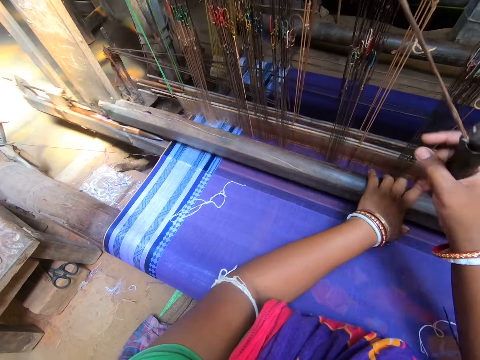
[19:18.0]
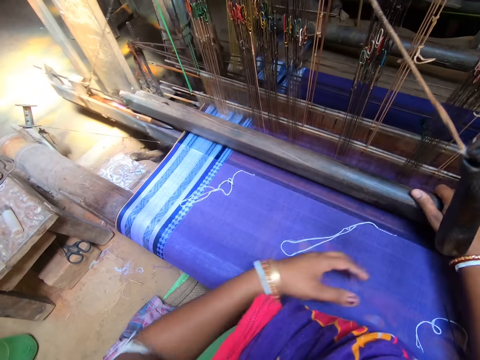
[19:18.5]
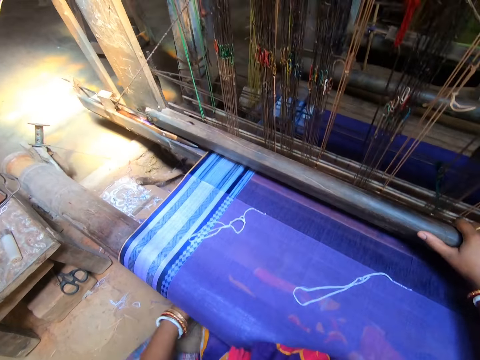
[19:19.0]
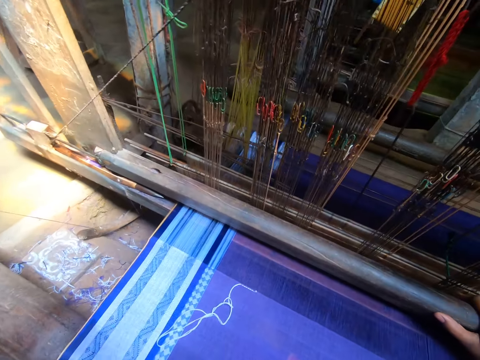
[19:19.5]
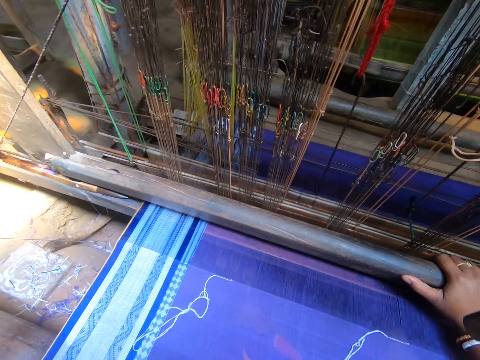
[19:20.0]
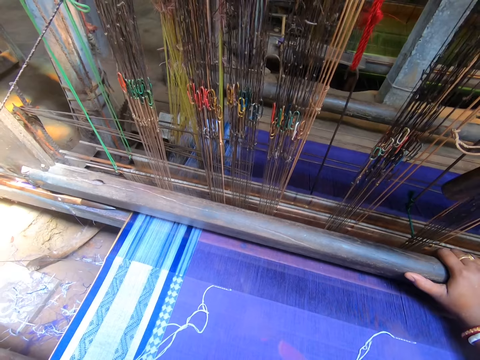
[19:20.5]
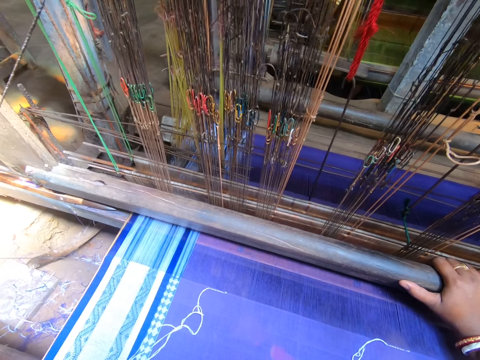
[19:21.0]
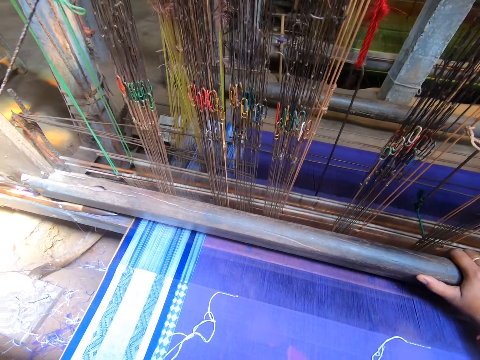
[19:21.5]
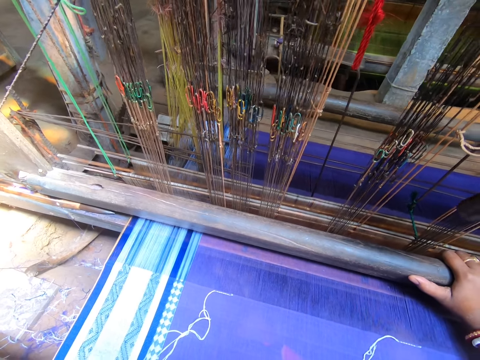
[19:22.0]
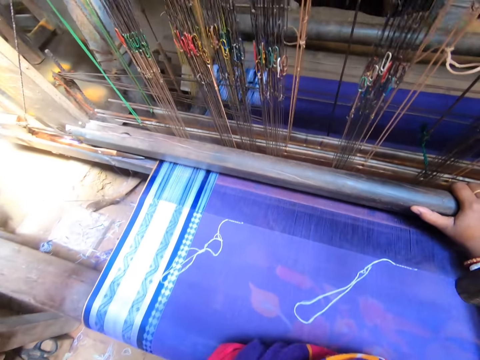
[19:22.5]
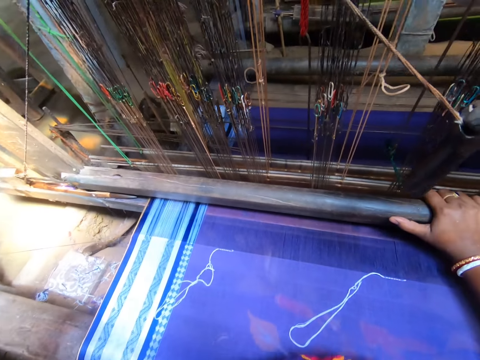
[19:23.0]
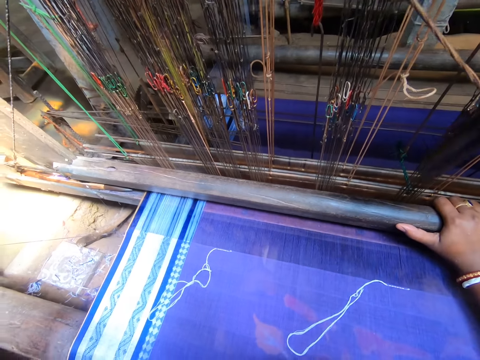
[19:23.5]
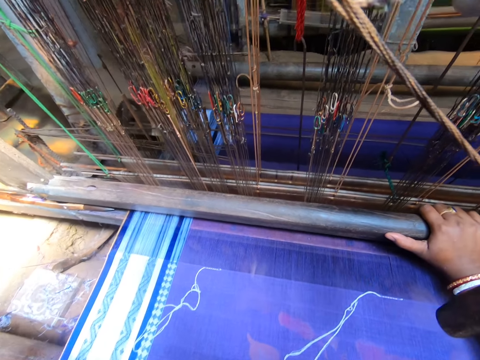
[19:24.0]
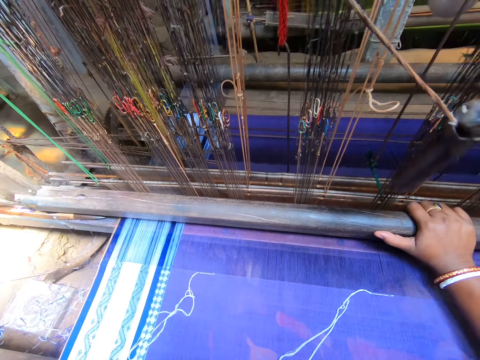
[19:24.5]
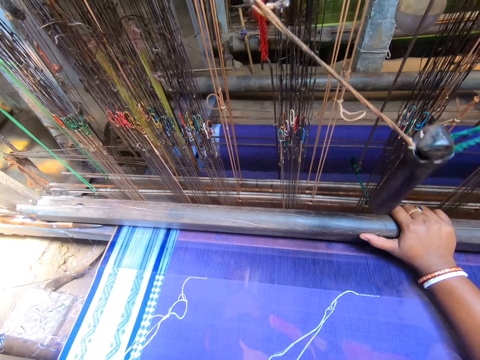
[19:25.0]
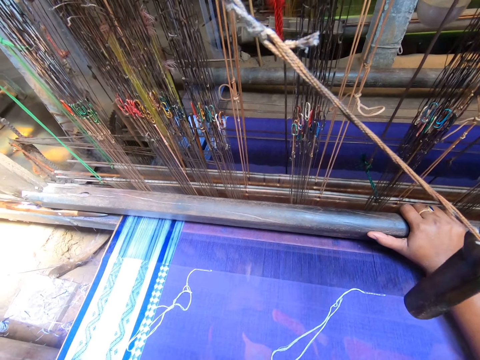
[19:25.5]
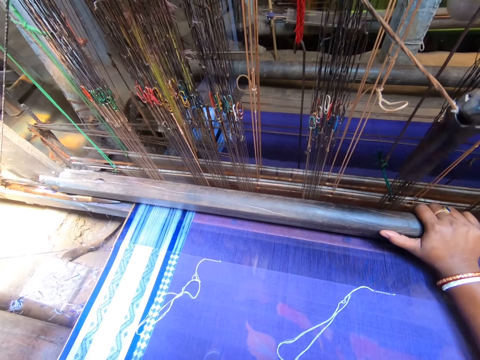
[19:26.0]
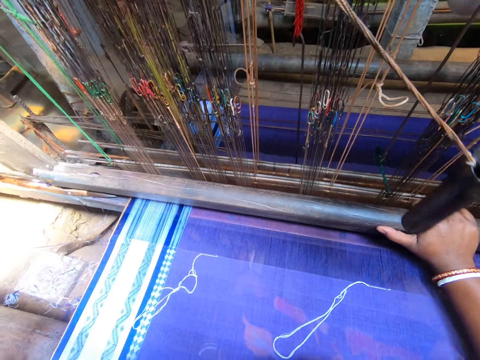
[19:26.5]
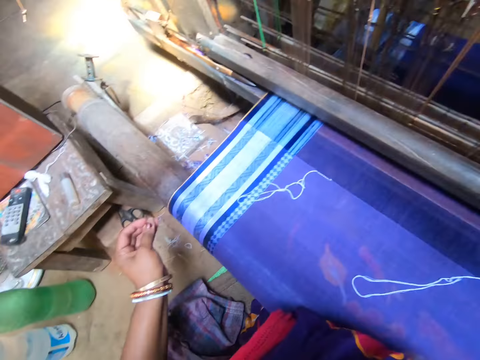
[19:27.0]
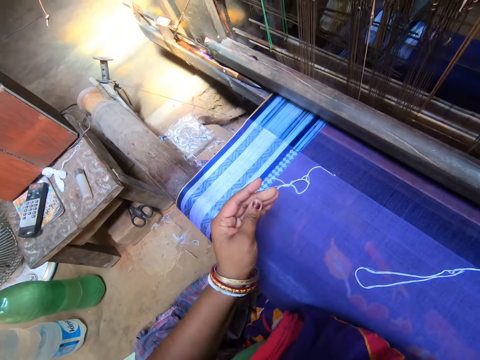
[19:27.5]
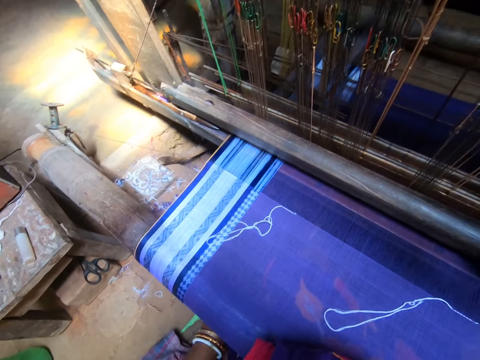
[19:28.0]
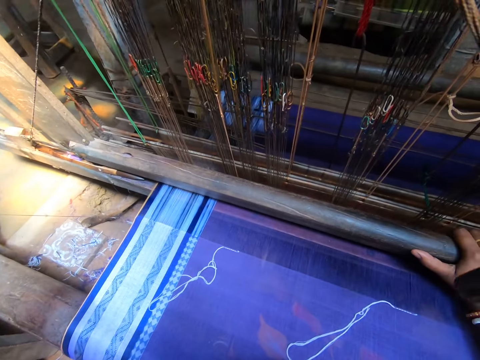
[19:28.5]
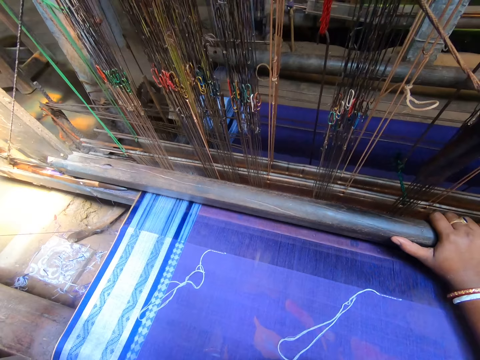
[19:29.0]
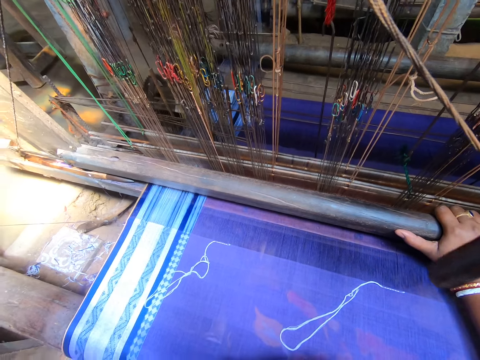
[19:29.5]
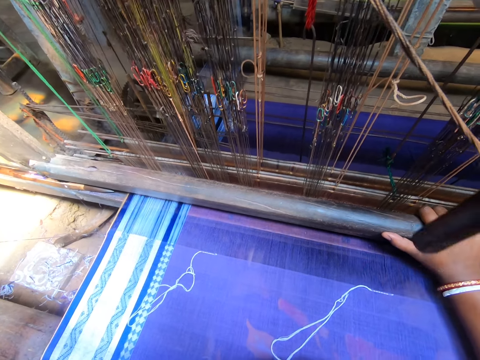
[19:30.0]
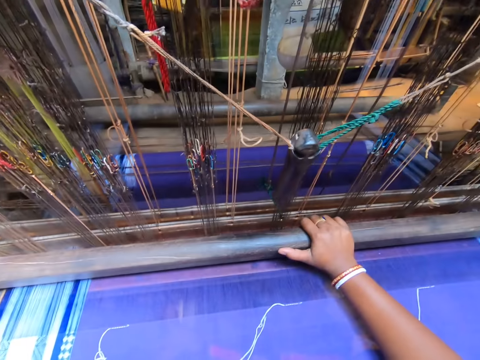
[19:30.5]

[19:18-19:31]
The camera wearer holds the roller of the handloom with her right hand. She stares at the fabric.

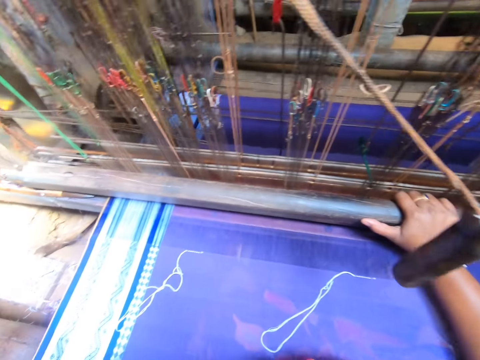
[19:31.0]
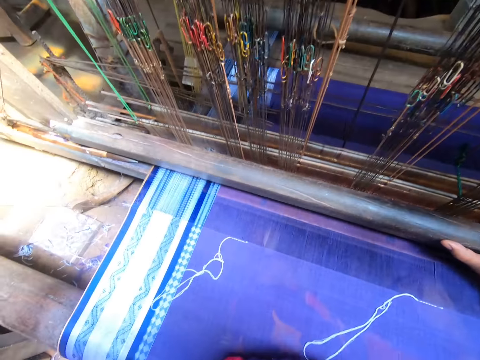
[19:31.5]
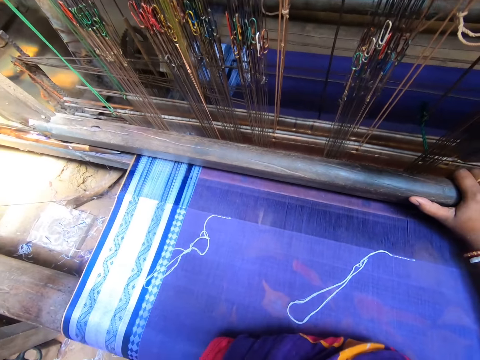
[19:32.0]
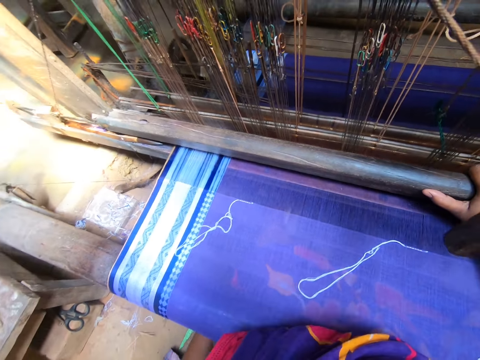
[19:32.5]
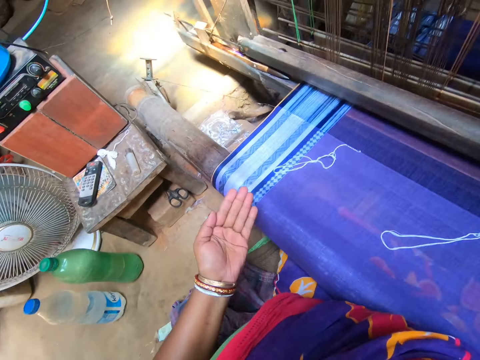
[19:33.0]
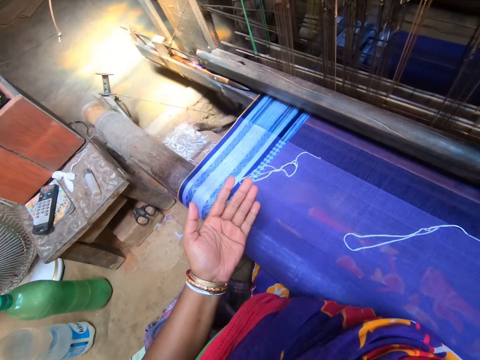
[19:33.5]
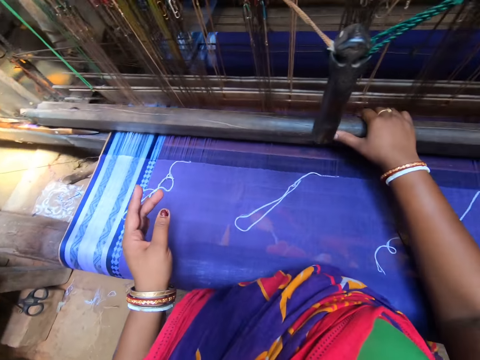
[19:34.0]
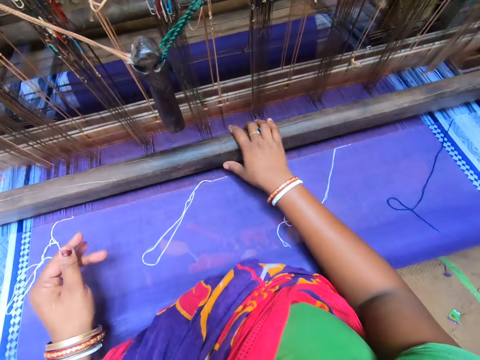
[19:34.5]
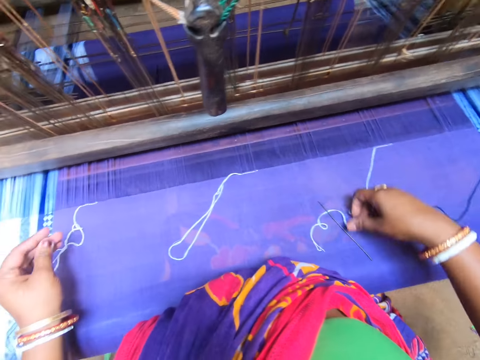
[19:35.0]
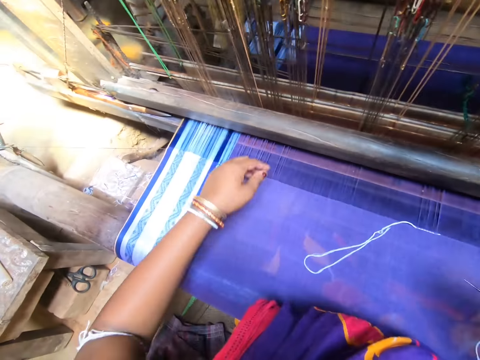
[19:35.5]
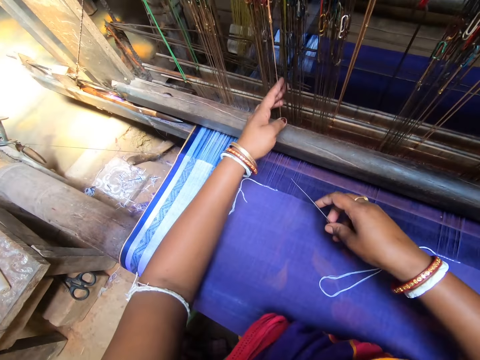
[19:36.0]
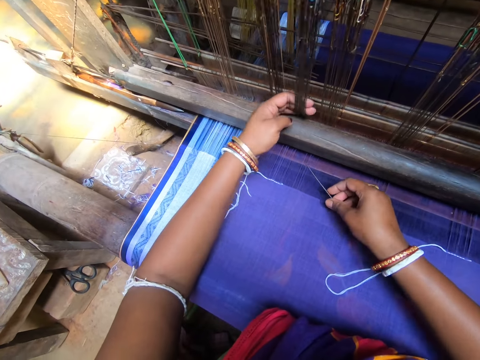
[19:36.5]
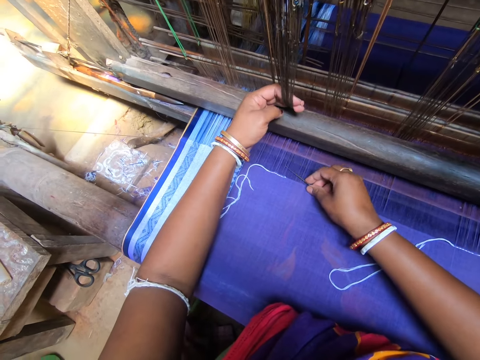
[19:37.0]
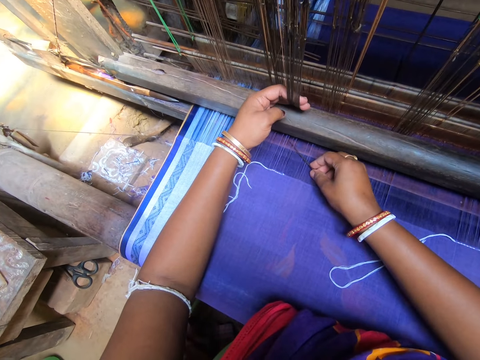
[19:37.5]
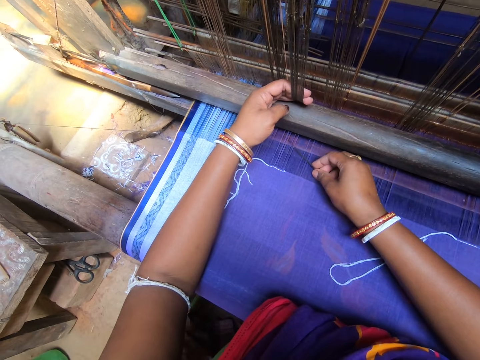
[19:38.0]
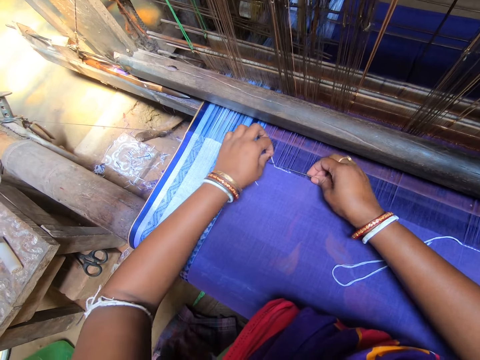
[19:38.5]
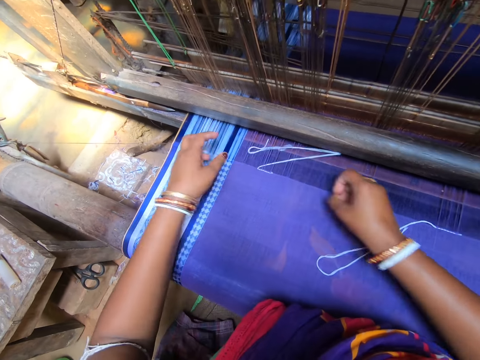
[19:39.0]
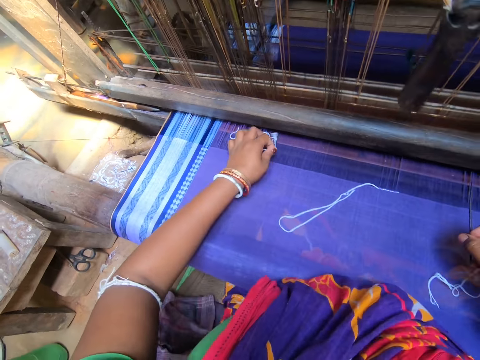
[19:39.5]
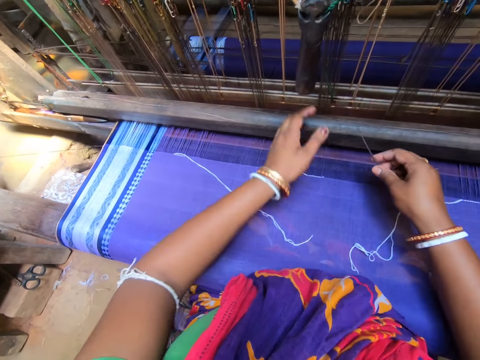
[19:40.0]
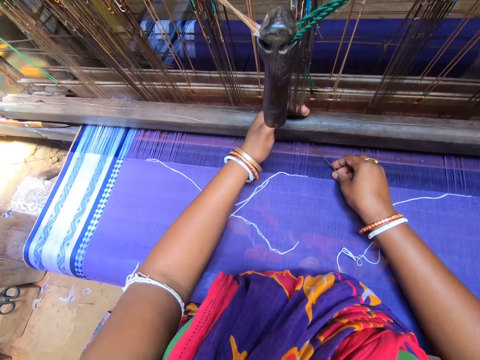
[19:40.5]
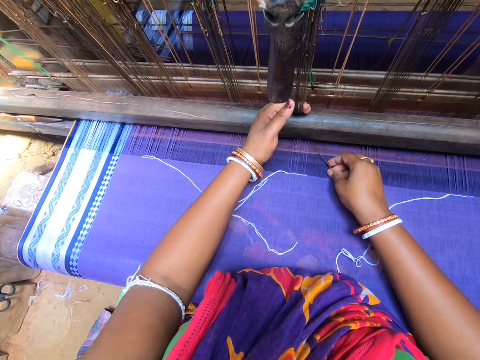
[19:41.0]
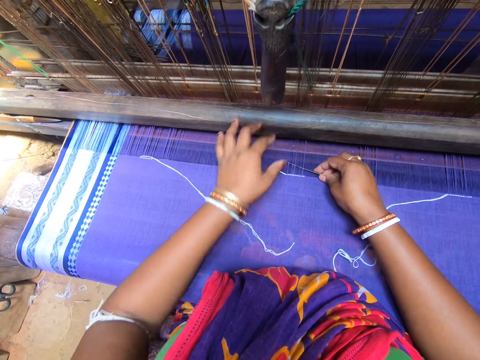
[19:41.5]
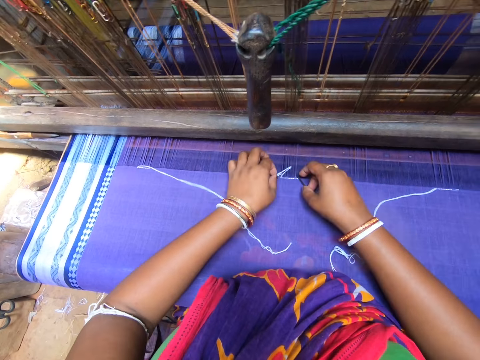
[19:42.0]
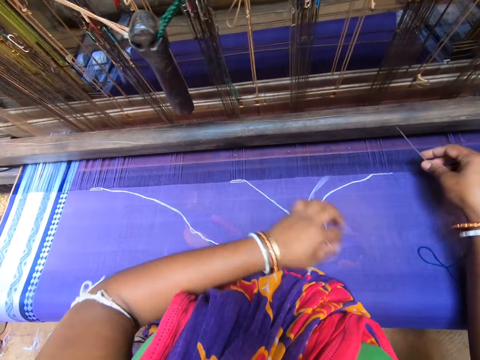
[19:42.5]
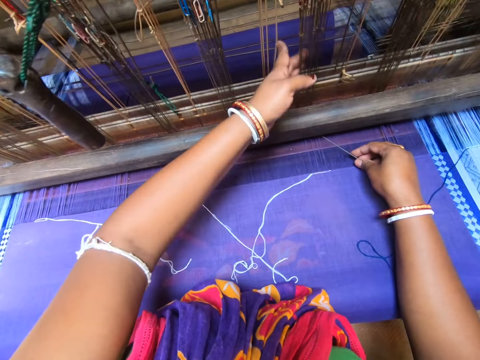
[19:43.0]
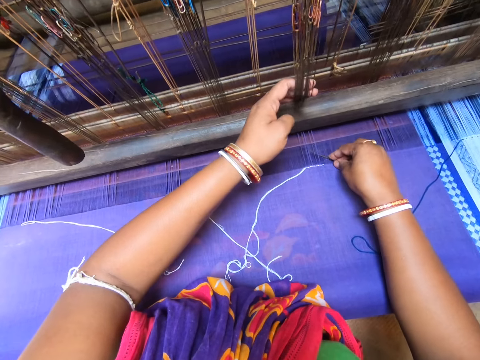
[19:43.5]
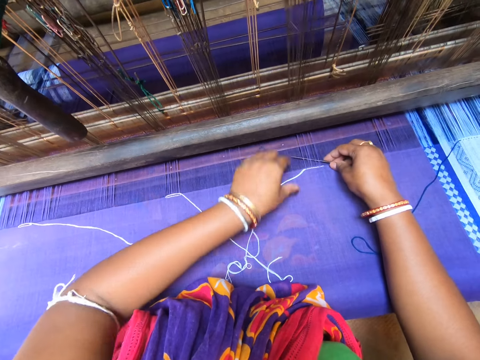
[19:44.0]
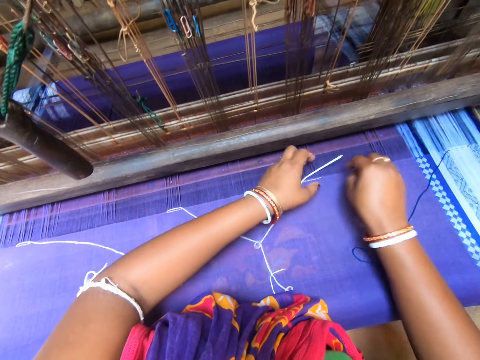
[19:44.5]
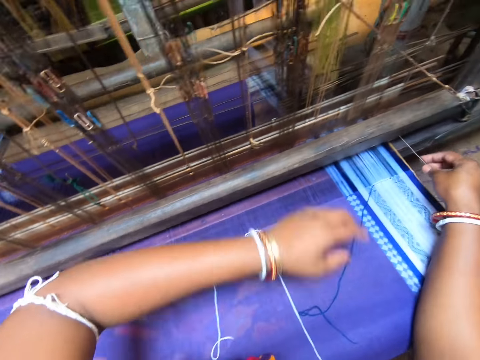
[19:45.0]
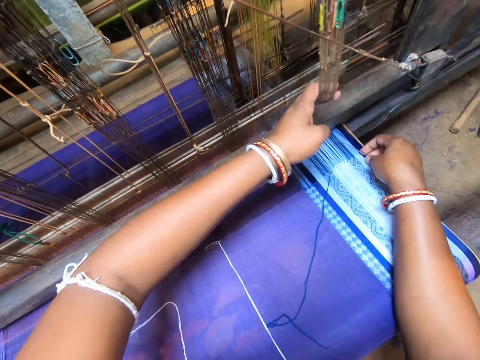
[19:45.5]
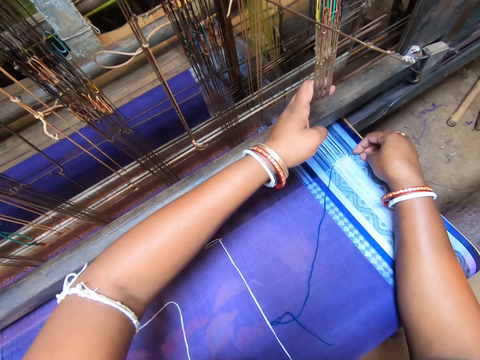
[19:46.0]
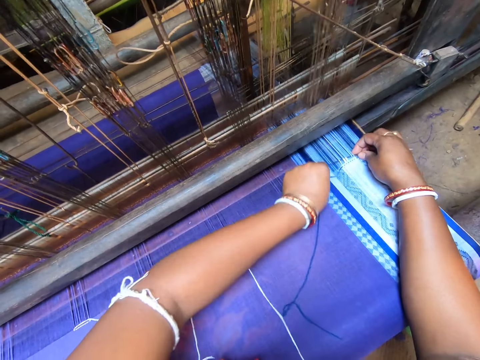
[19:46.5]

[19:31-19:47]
The camera wearer stares at her hands. She adjusts the handloom roller with her right hand. She weaves the fabric. She picks the needle from the fabric with her right hand. She inspects the fabric. She pulls the heddles of the handloom with her left hand. She places the needle in her right hand under the yarns of the fabric. She hooks the thread on the needle with her left hand. She pulls the thread through the yarn of the fabric with the needle in her right hand. She stretches out the thread in her left hand. She pulls the heddles of the handloom with her left hand. She inspects the fabric. She places the needle in her right hand under the yarns of the fabric. She hooks the thread on the needle with her left hand. She pulls the thread through the yarn of the fabric with the needle in her right hand. She stretches out the thread in her left hand. She pulls the heddles of the handloom with her left hand. She places the needle in her right hand under the yarns of the fabric. She inspects the fabric. She hooks the thread on the needle with her left hand. She pulls the thread through the yarn of the fabric with the needle in her right hand. She stretches out the thread in her left hand. She pulls the heddles of the handloom with her left hand. She inspects the fabric. She places the needle in her right hand under the yarns of the fabric. She hooks the thread on the needle with her left hand.
